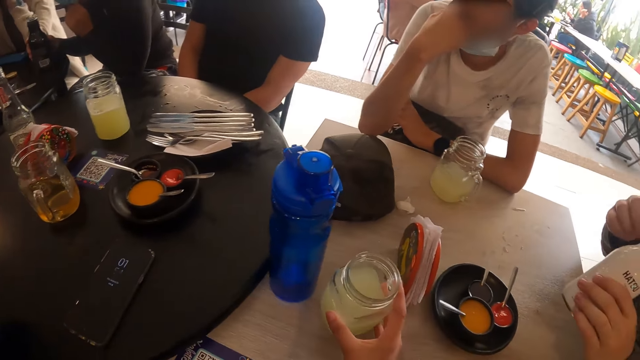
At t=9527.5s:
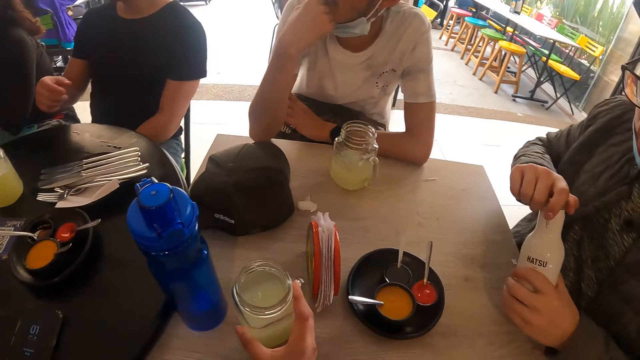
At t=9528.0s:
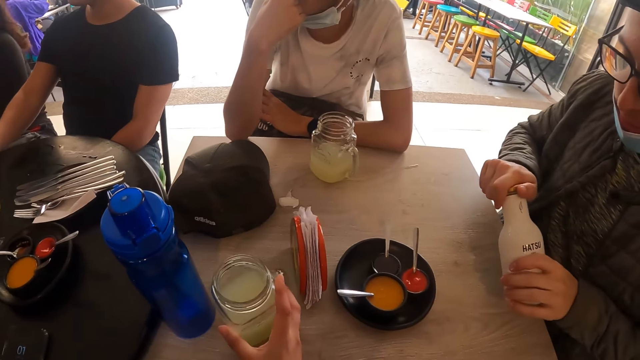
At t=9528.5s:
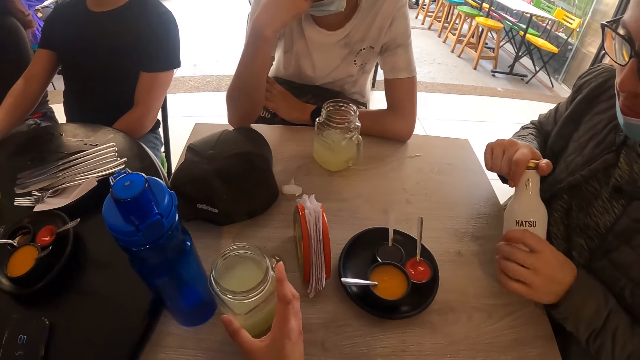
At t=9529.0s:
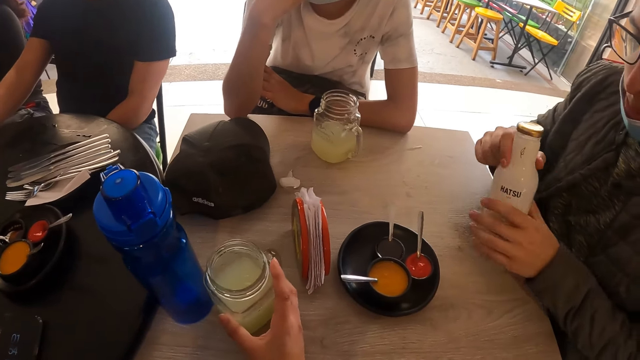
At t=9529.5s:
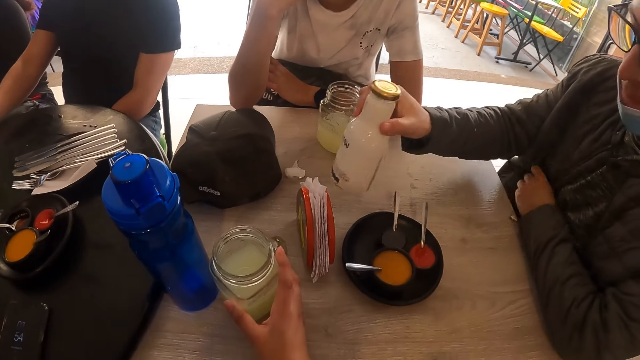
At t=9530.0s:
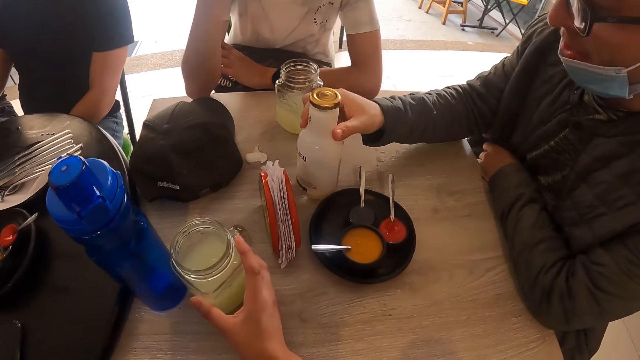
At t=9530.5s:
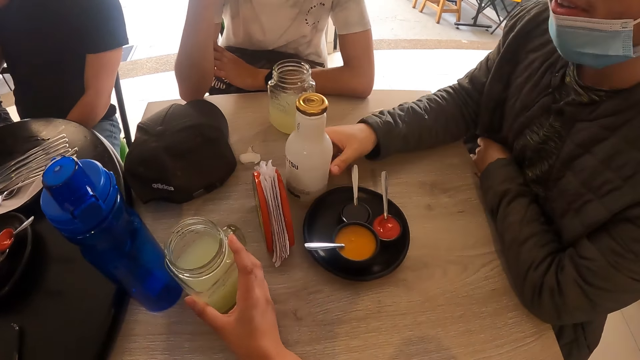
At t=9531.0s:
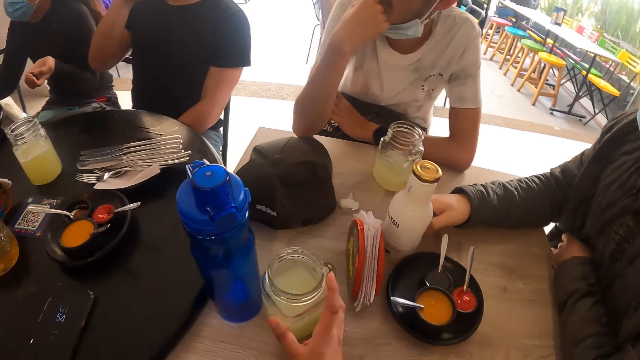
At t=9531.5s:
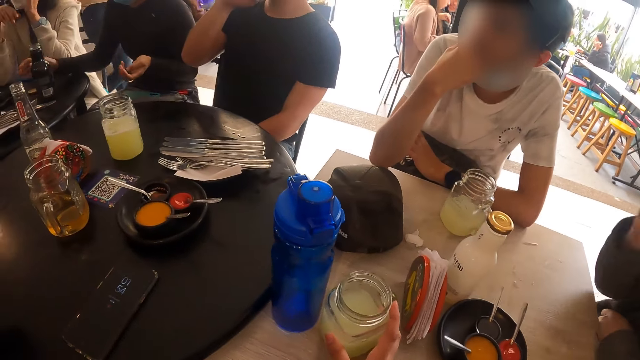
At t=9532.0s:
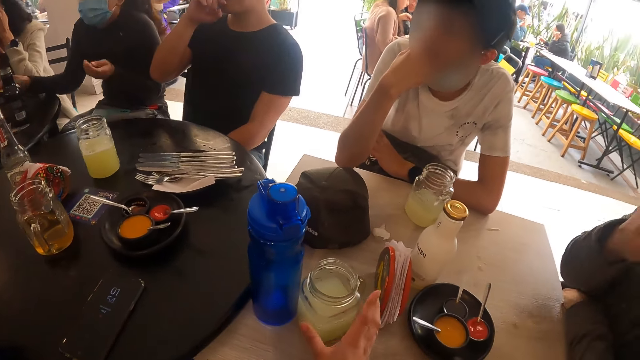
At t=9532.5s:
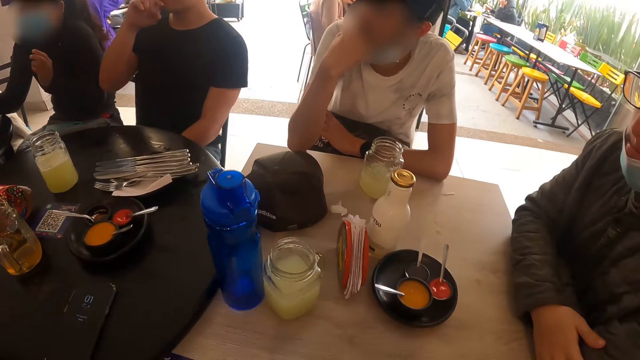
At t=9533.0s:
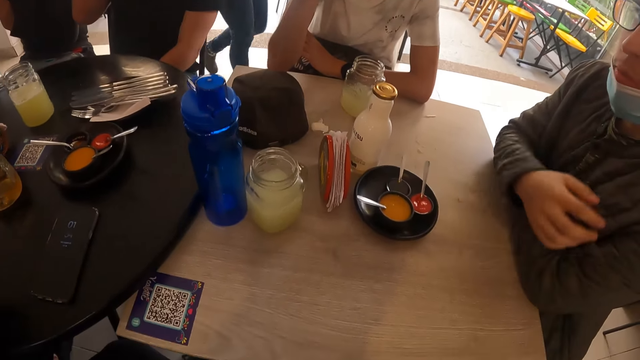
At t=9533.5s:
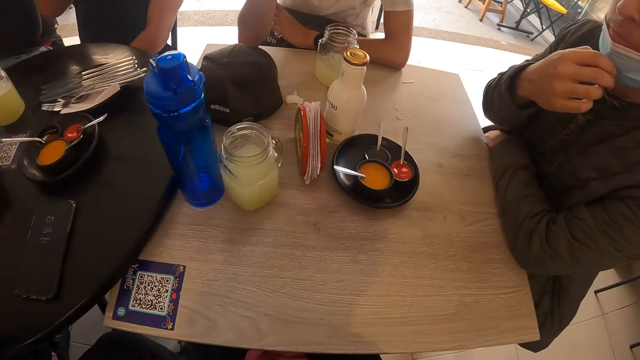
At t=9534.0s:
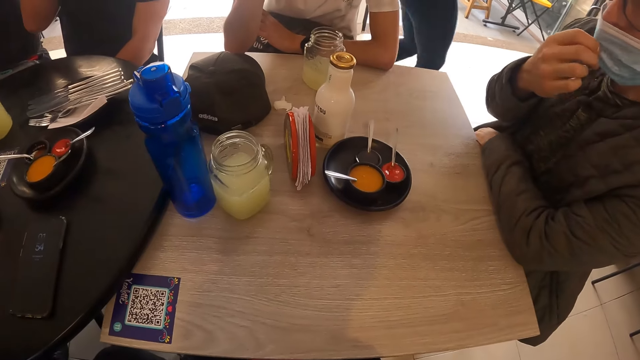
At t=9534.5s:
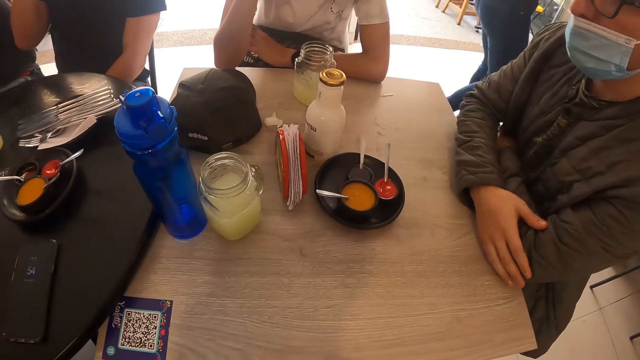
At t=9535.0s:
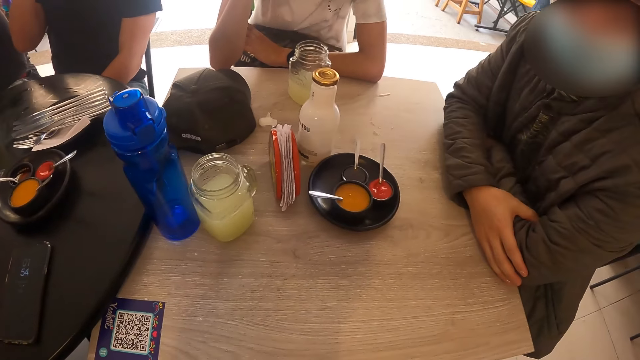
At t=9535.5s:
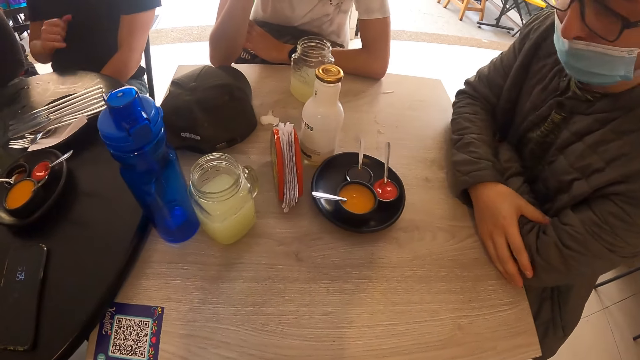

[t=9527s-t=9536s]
The camera wearer drops the glass of lemonade or mug on the table with his right hand. A man covers the bottle of juice with his right hand in the eatery. The man drops the bottle of juice on the table with his right hand. The camera wearer removes his hand from the mug. The man adjusts the nose mask on his face with his right hand.

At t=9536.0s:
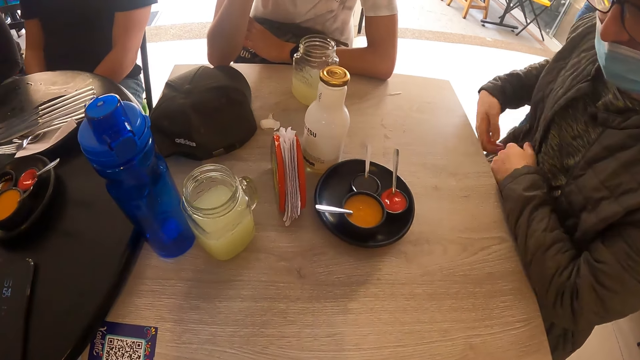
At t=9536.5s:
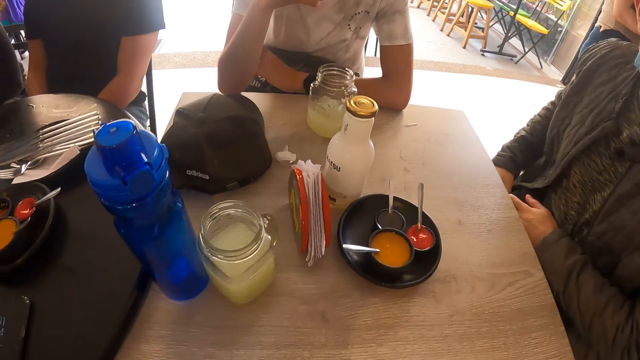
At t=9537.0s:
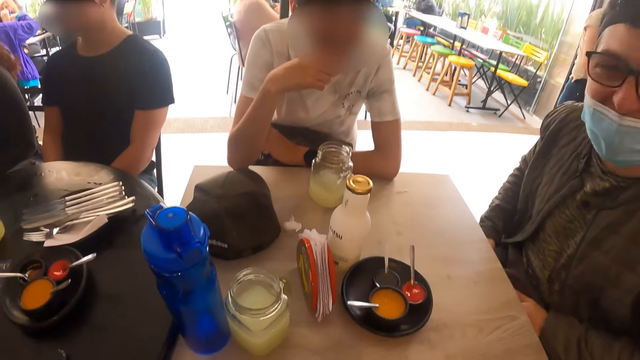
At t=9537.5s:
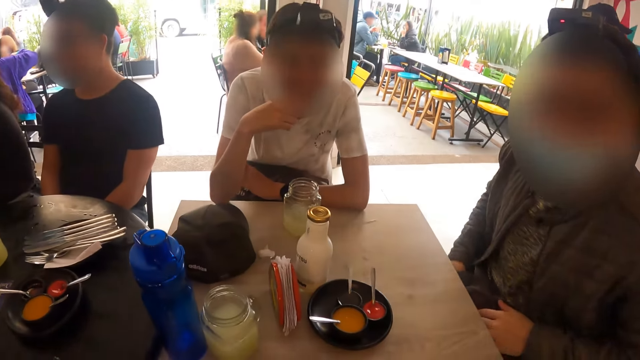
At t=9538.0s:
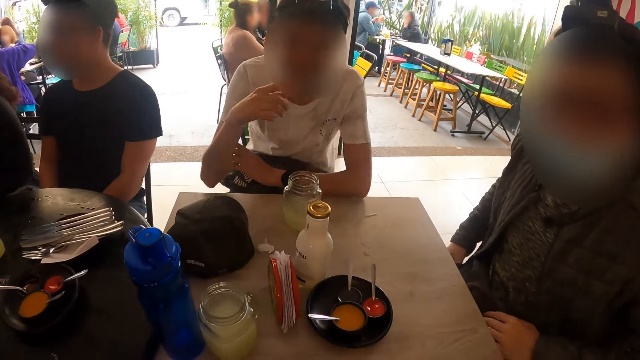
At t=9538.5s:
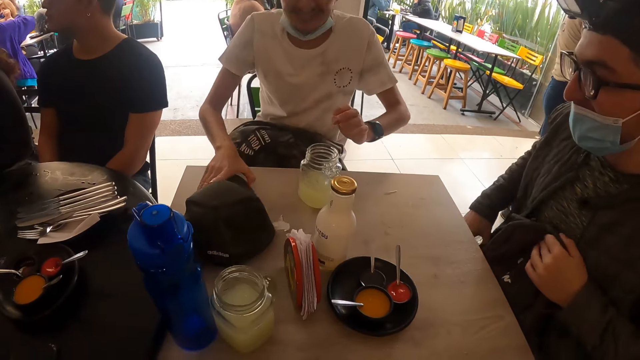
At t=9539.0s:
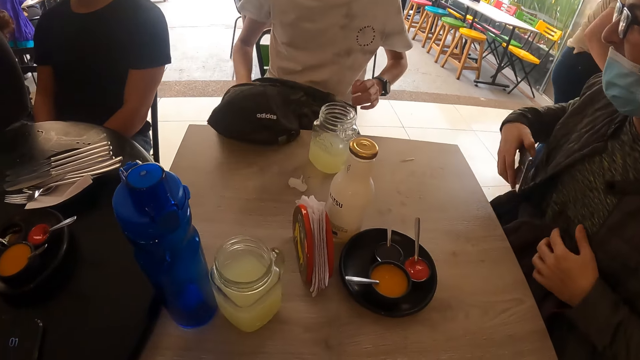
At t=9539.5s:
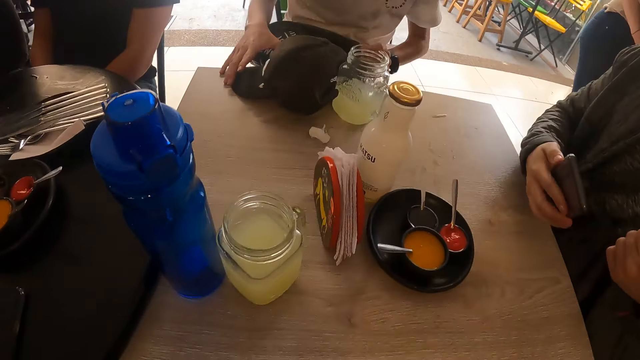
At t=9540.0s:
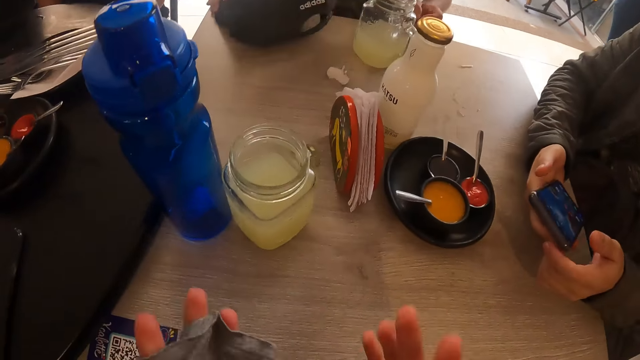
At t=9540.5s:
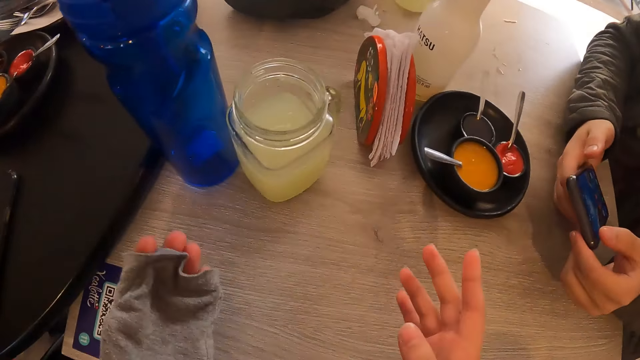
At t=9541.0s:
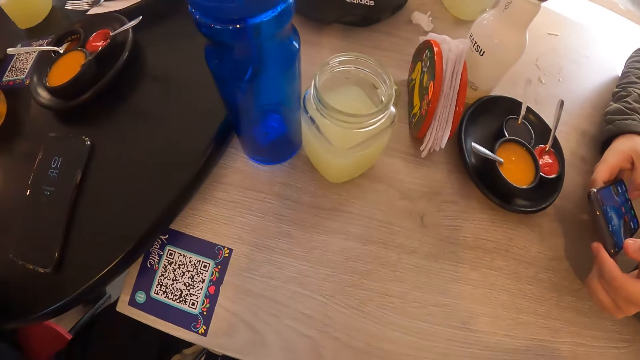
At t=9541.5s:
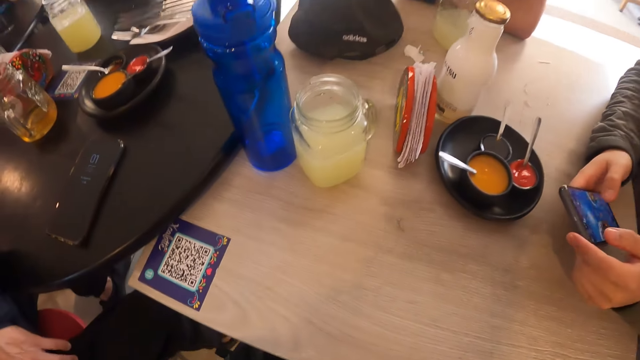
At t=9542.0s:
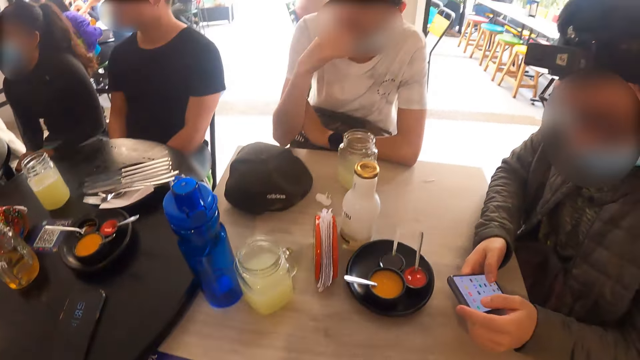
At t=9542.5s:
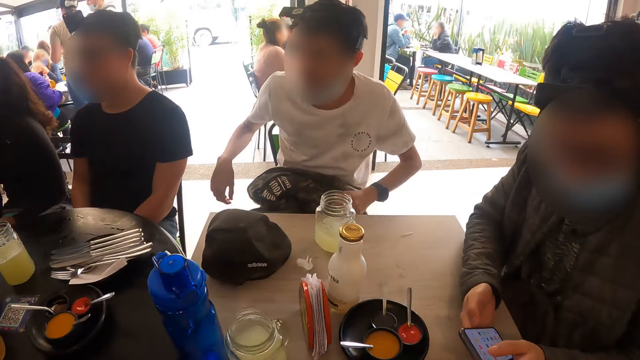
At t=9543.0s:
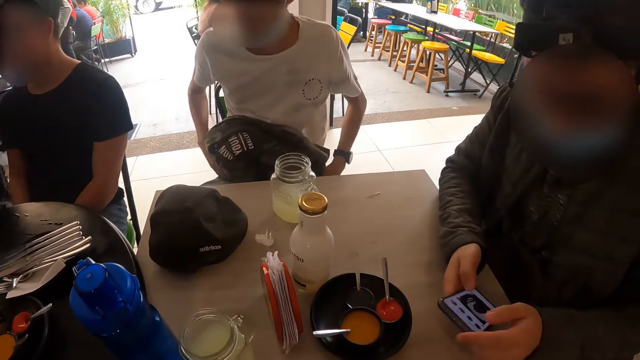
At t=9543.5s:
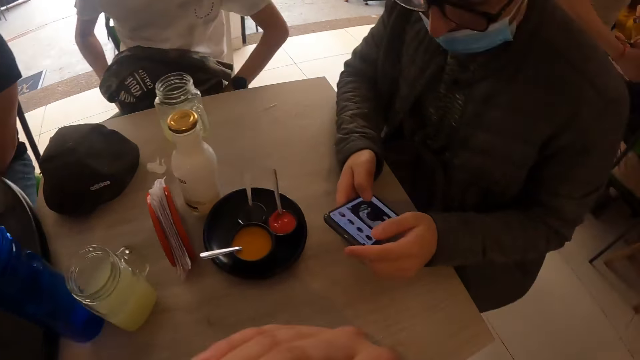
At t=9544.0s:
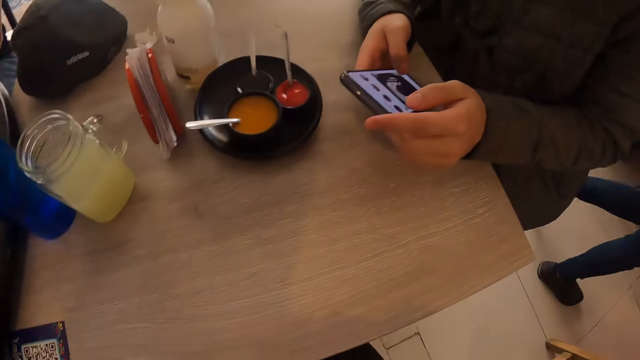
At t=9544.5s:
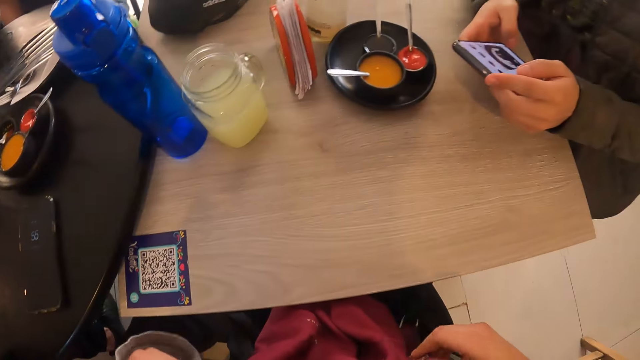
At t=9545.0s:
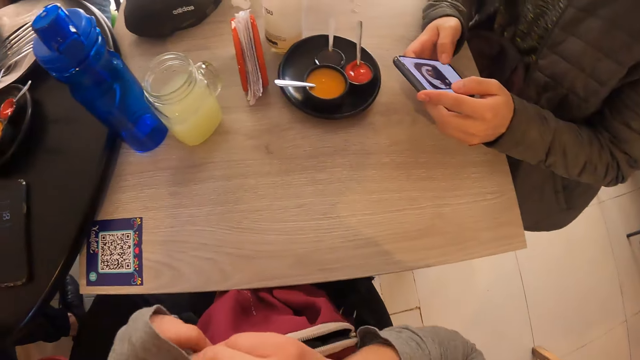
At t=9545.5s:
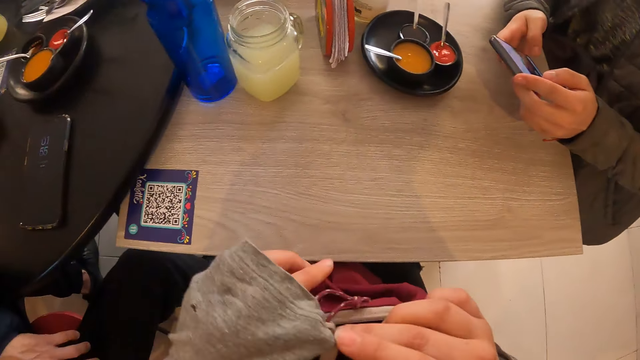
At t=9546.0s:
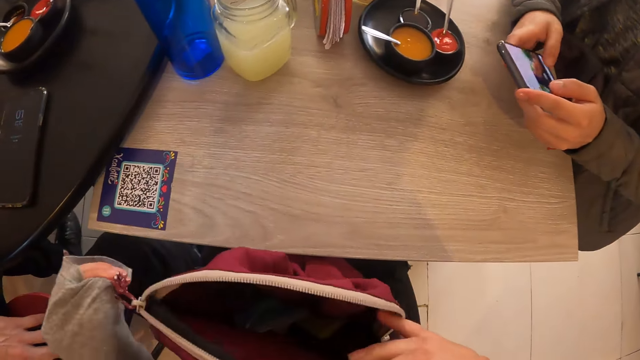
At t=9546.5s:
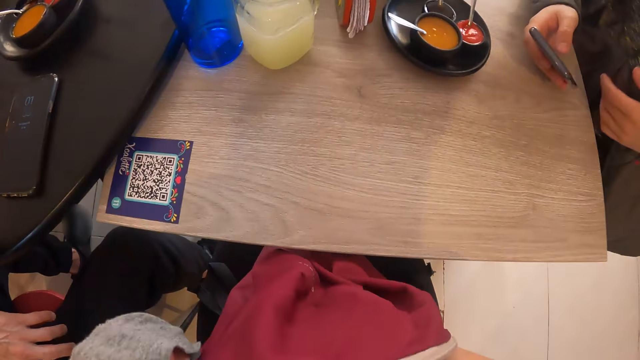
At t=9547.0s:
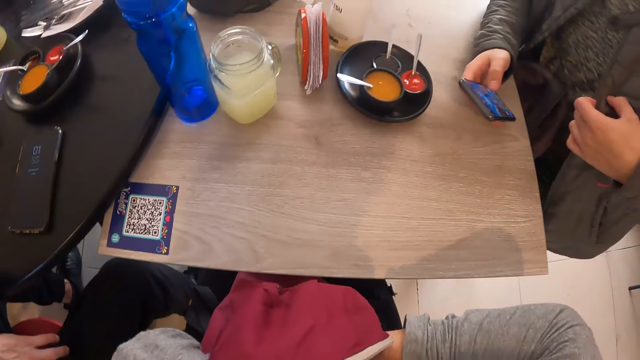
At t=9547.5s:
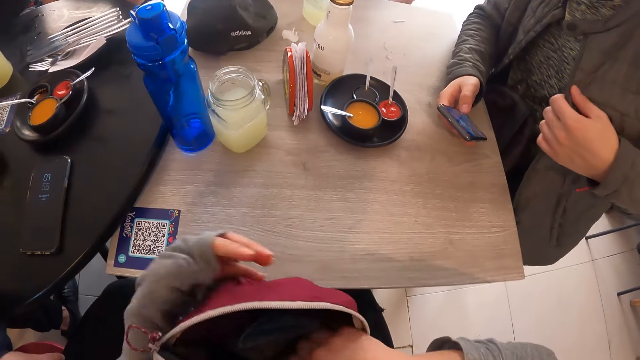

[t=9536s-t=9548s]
A man puts his hands in his pockets. Another man moves the cap on the table with his right hand. The first man brings out a phone from his pocket with his right hand and operates the phone with both hands on the table. The camera wearer gestures using his hands. A person adjusts the bag on his lap. The camera wearer opens the bag on his thigh with both hands. He searches the bag on his thigh with both hands. He puts his hands in the bag. The first man touches his jacket with his left hand.
